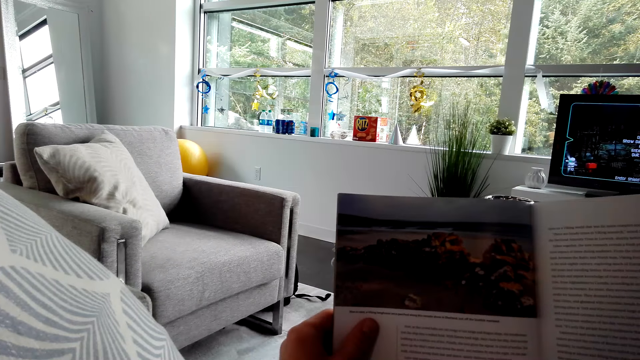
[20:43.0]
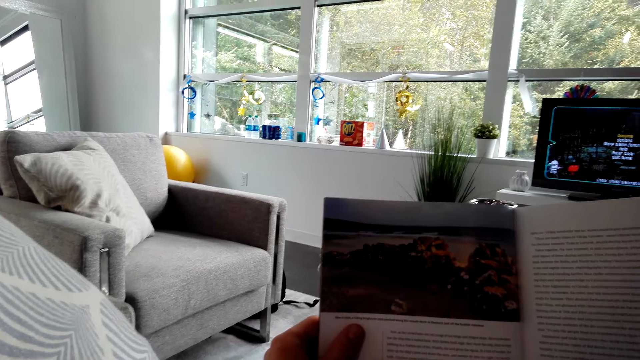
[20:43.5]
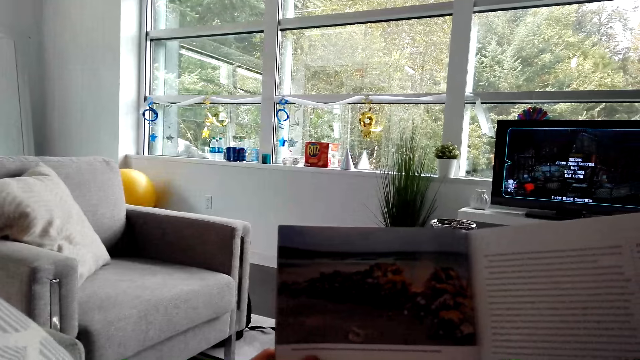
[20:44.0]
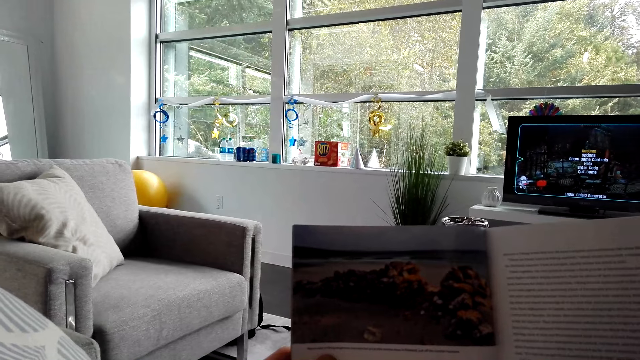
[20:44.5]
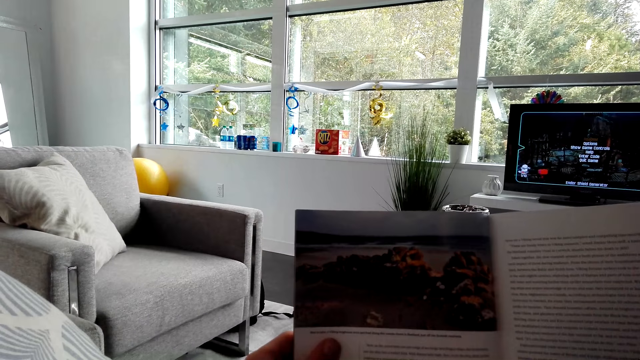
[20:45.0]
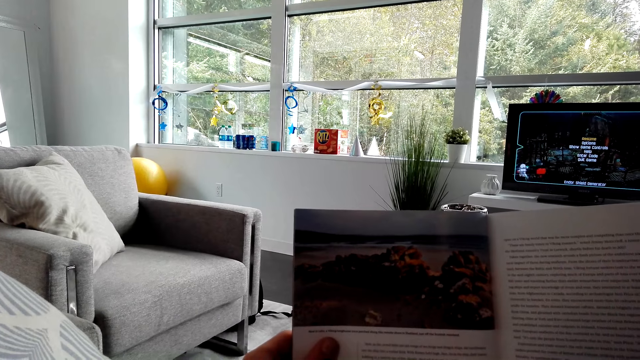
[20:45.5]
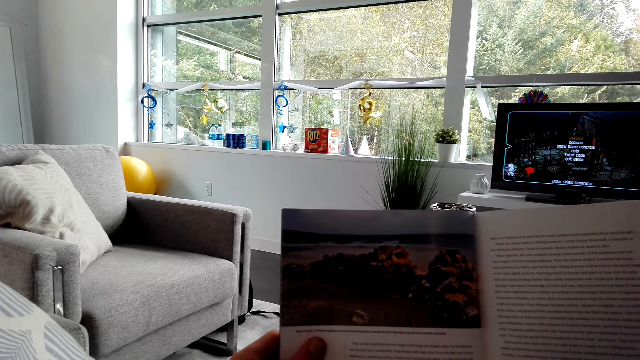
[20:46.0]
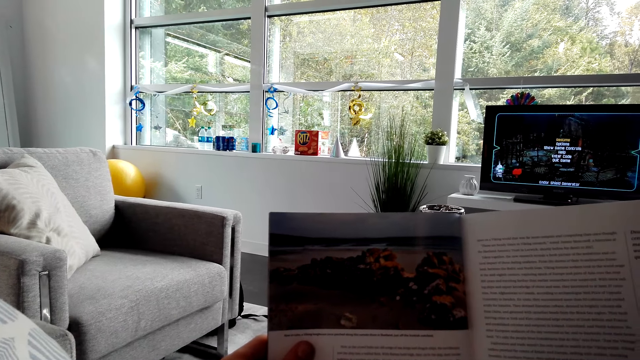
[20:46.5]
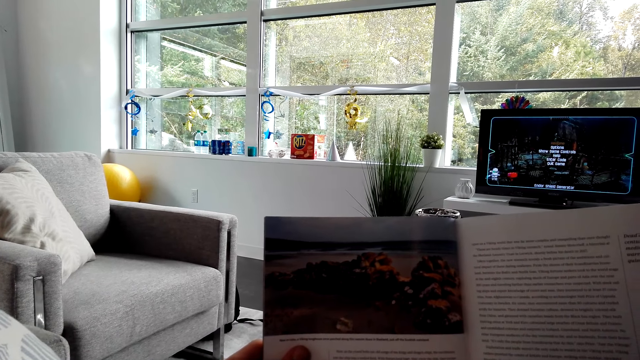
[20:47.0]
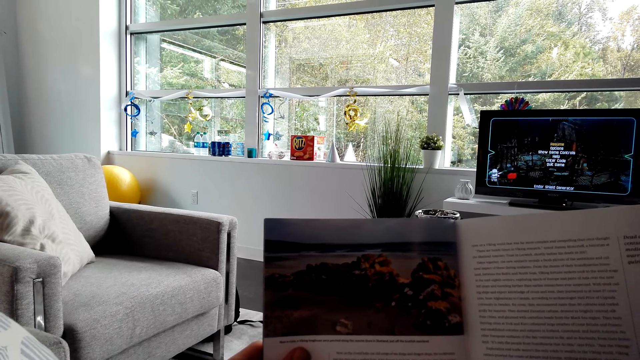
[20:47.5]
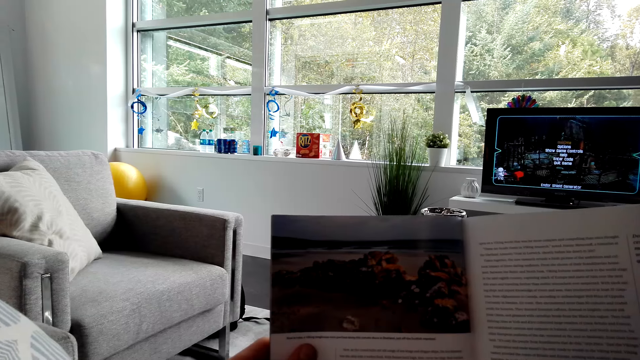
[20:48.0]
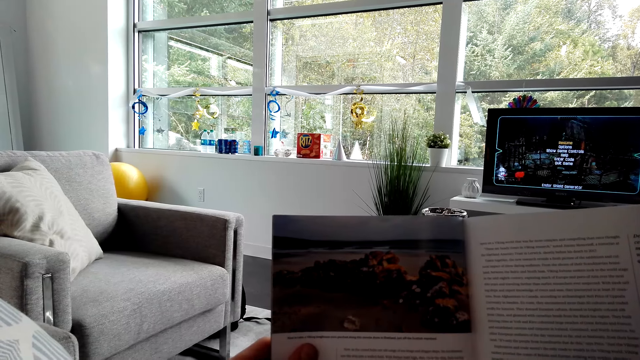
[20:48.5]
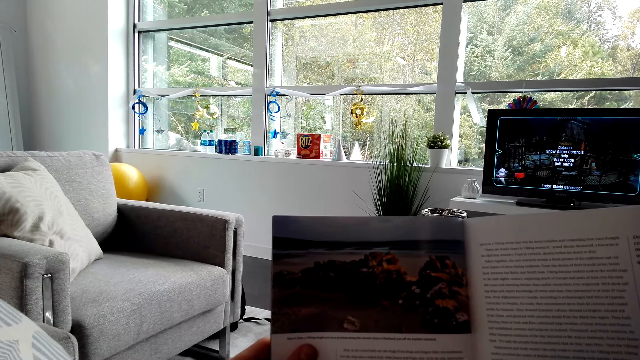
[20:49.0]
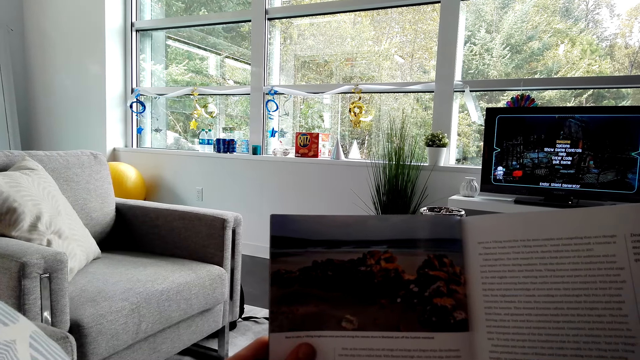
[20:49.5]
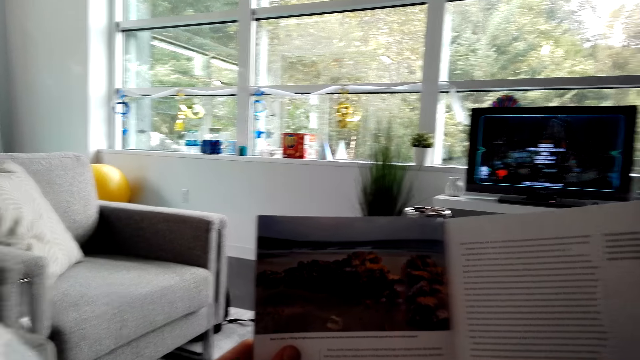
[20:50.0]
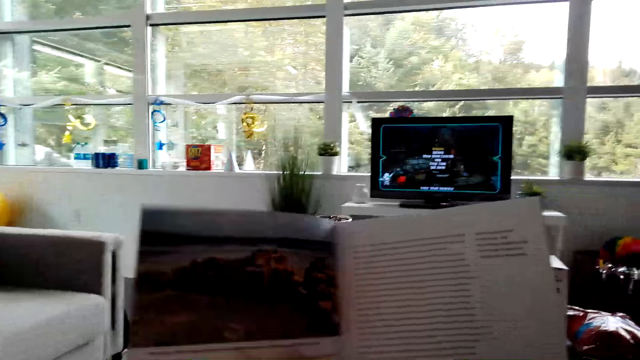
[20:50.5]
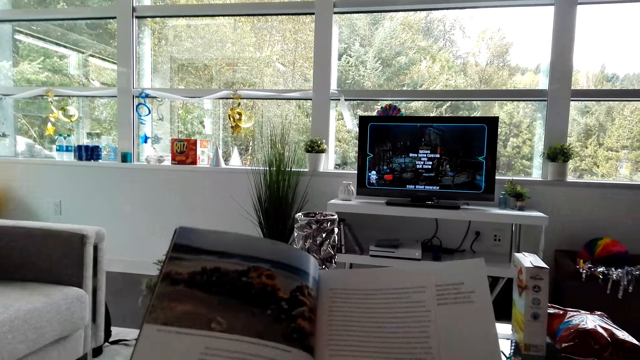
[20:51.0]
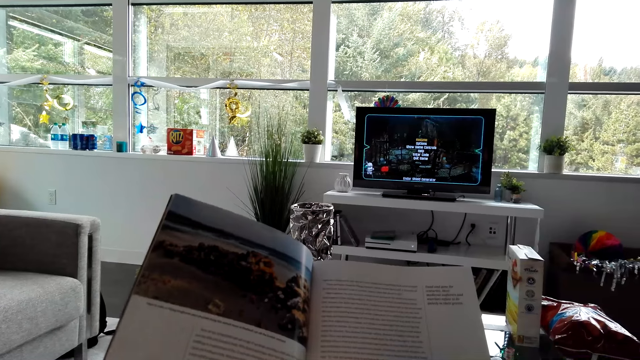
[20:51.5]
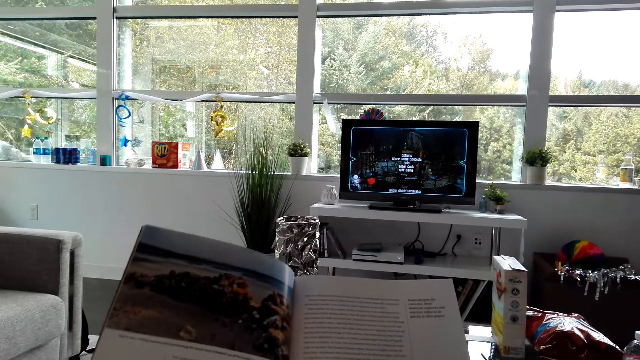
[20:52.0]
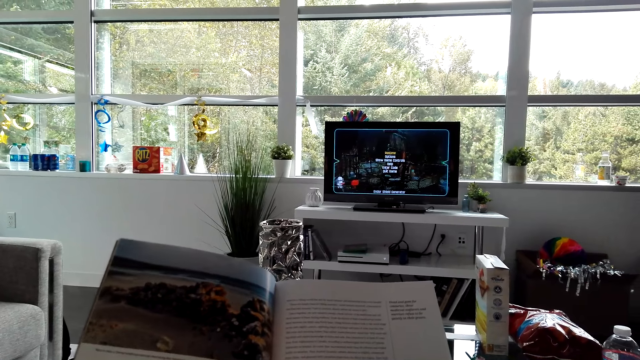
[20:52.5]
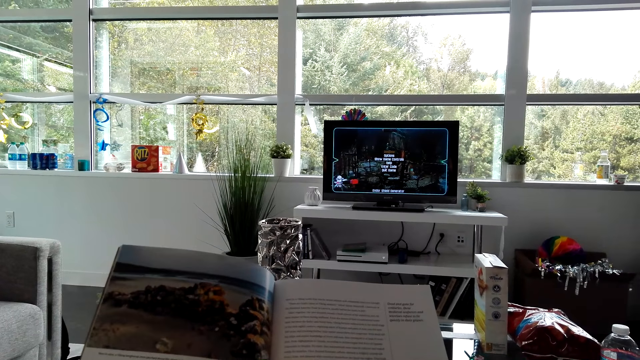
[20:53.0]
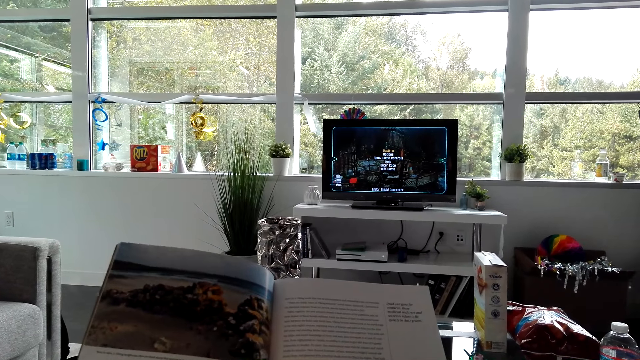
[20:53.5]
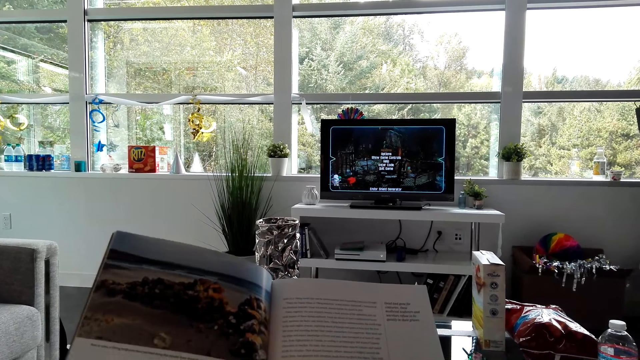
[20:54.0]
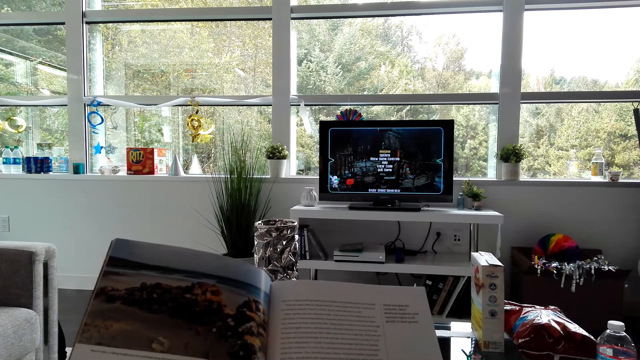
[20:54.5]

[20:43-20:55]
The camera wearer stares at the book.

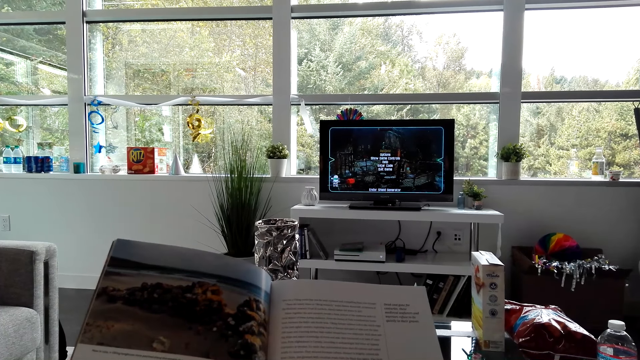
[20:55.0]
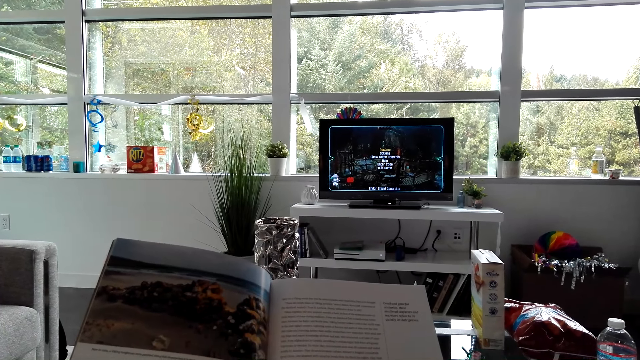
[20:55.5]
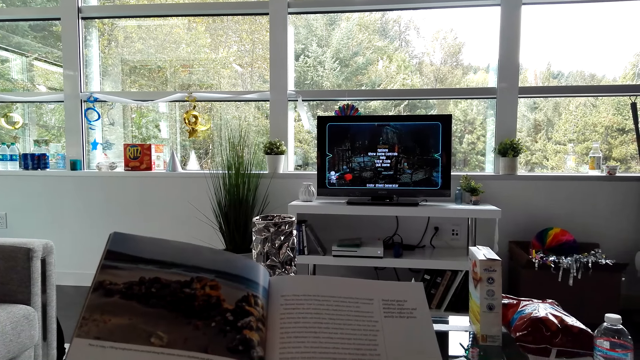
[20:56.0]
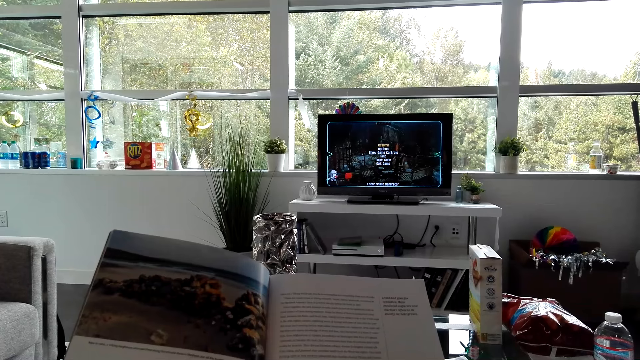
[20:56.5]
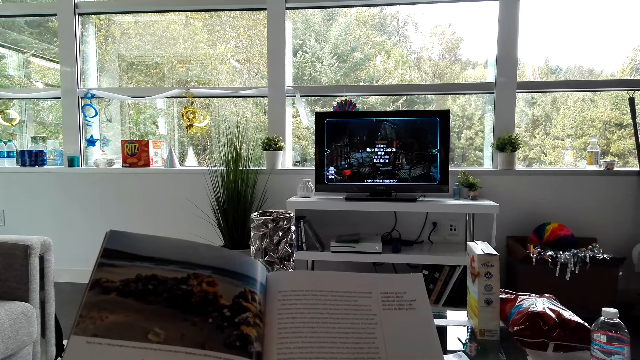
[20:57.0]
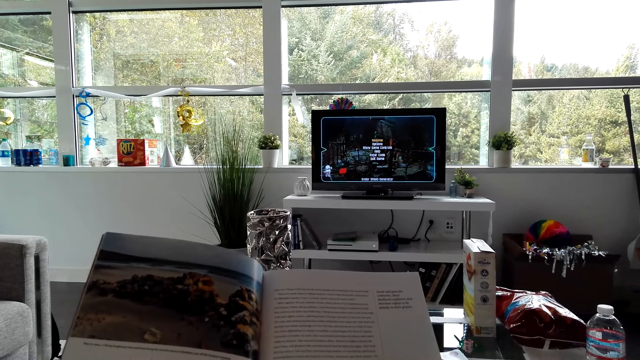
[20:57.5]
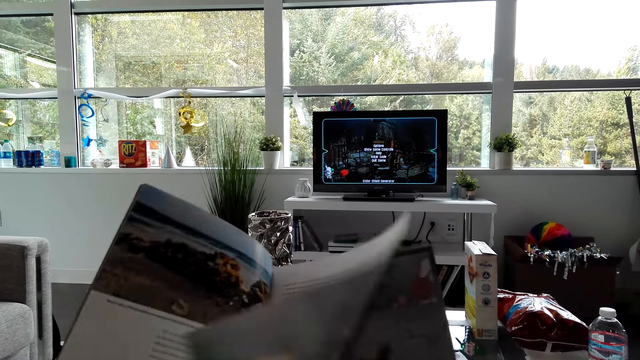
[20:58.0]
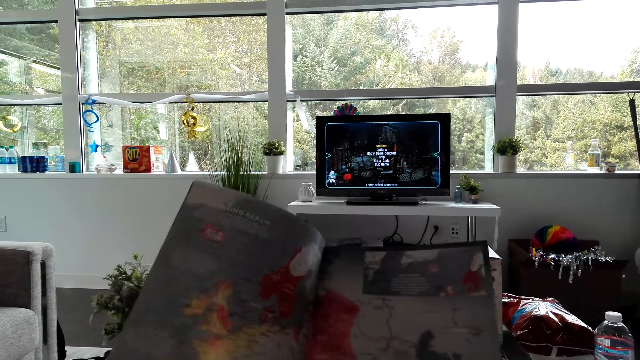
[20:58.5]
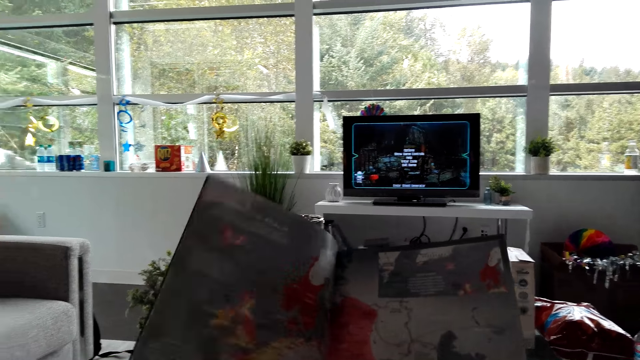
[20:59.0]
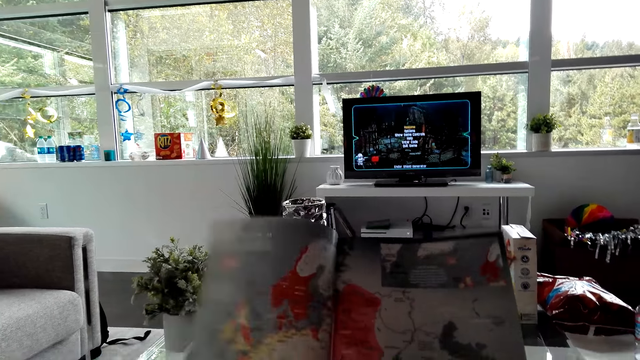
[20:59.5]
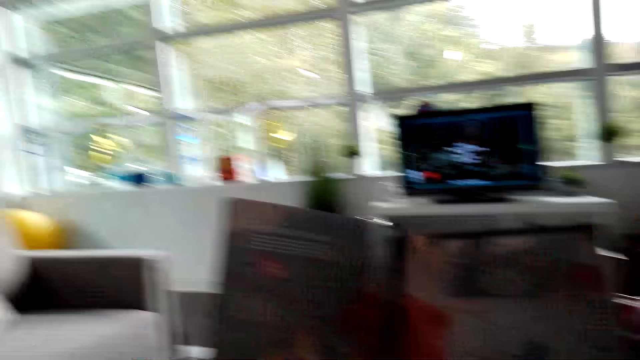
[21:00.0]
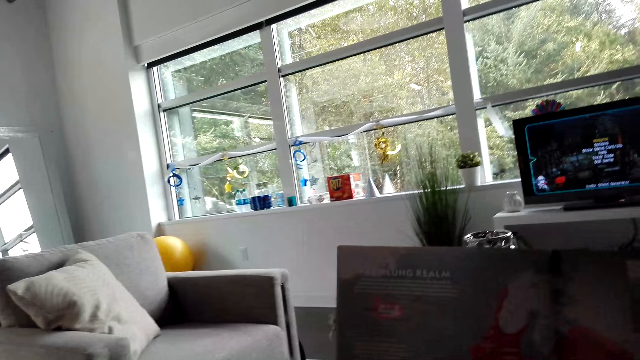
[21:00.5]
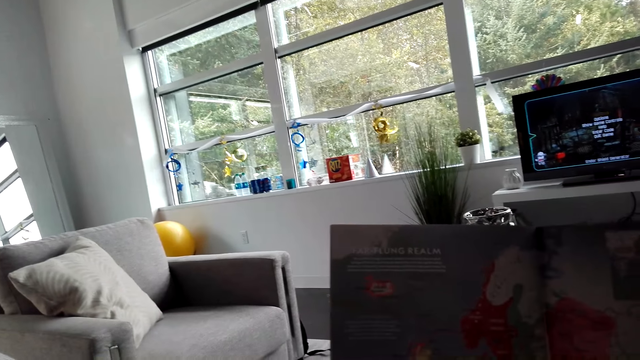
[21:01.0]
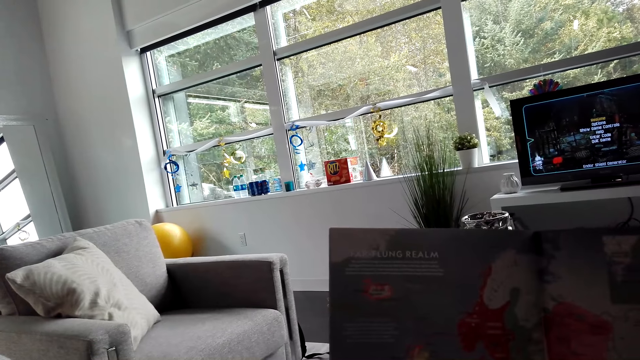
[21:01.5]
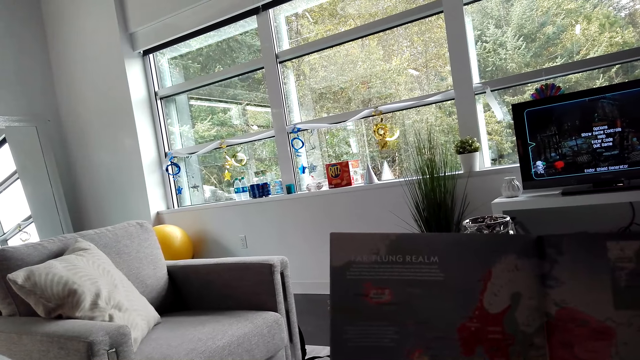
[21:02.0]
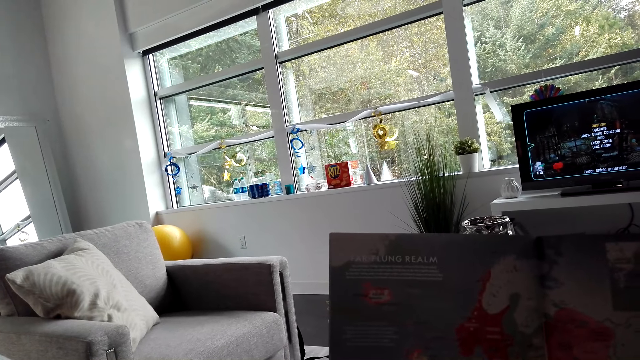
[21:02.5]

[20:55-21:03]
The camera wearer opens a page on the book. They read the book.
